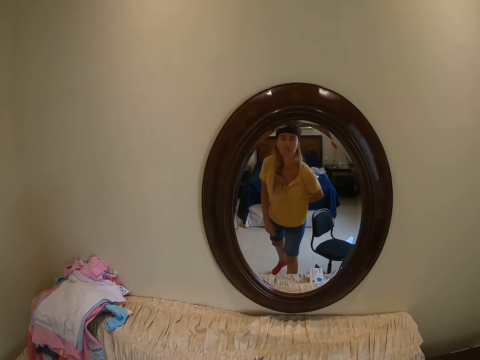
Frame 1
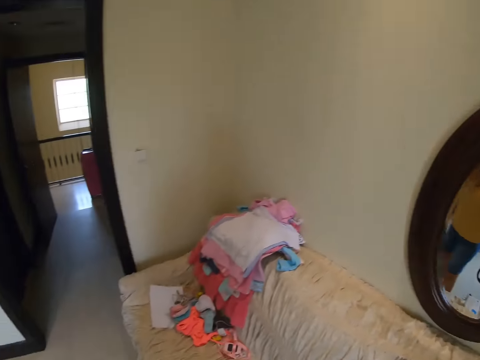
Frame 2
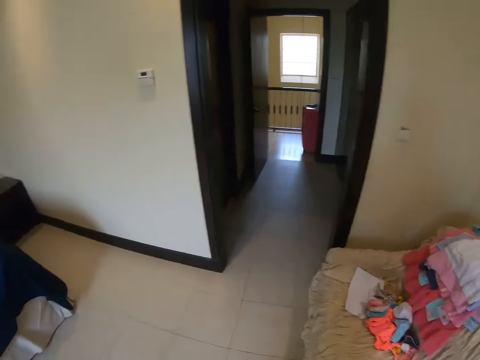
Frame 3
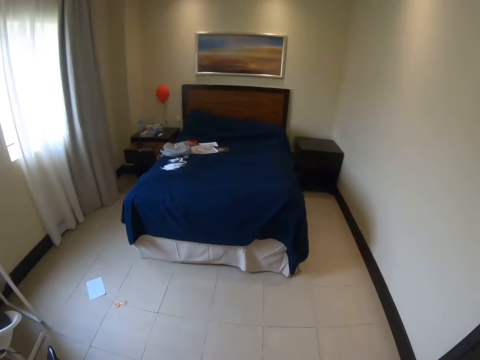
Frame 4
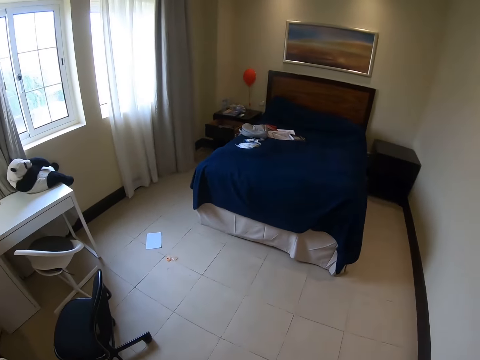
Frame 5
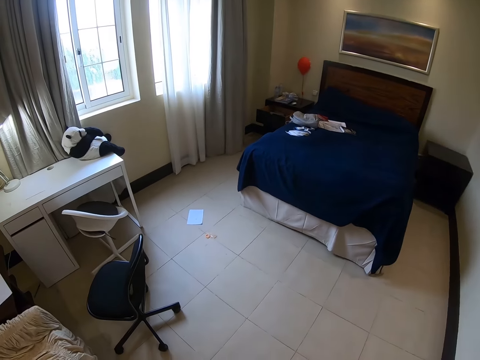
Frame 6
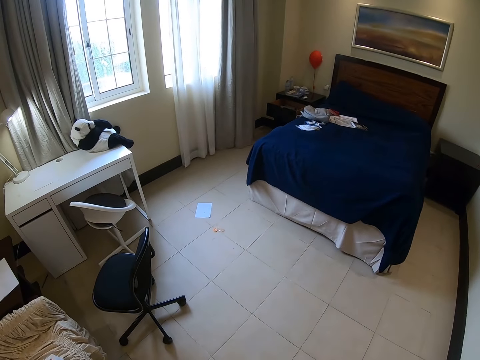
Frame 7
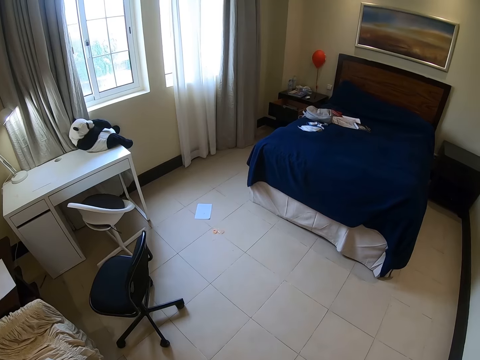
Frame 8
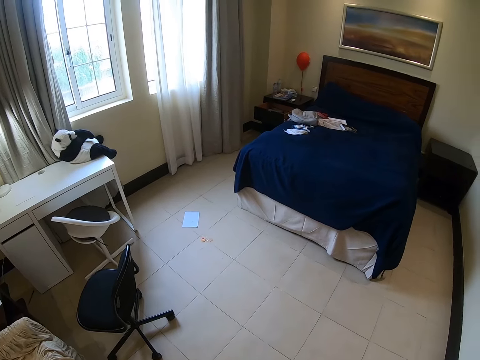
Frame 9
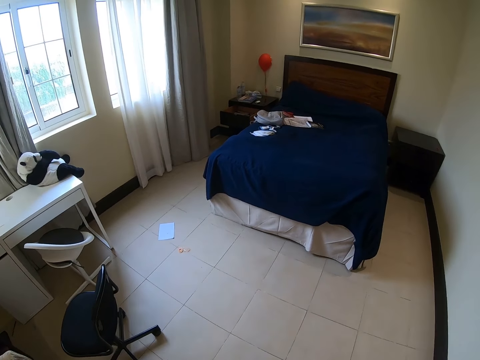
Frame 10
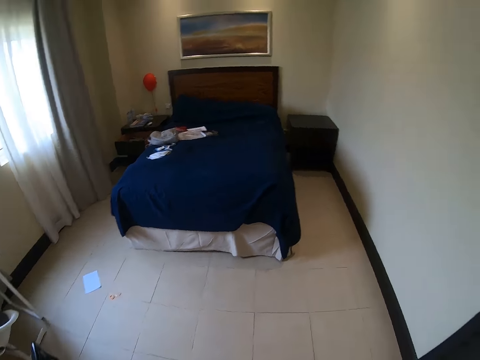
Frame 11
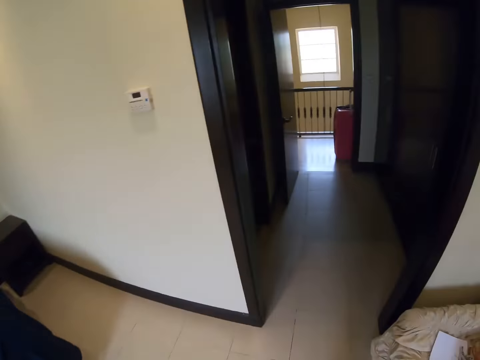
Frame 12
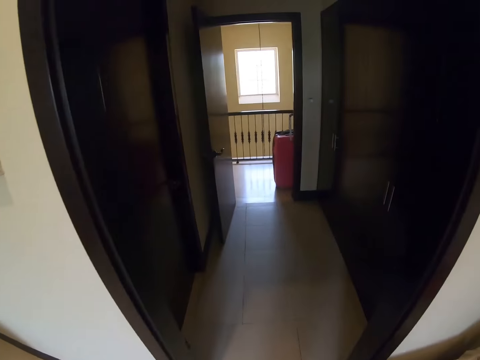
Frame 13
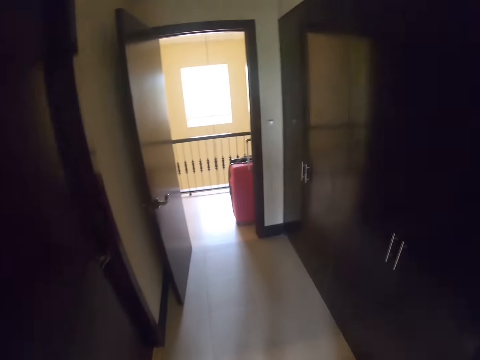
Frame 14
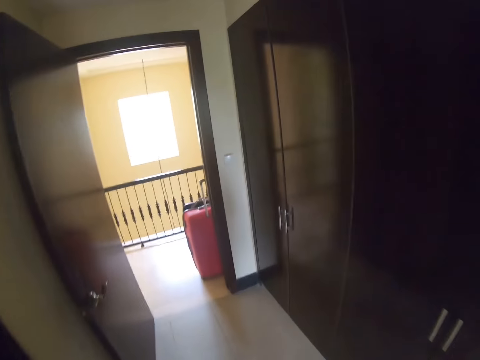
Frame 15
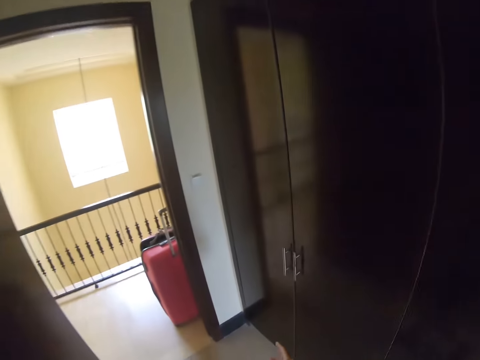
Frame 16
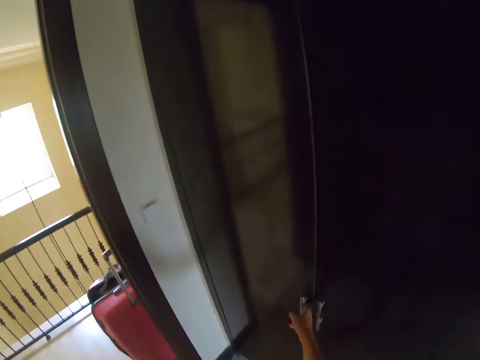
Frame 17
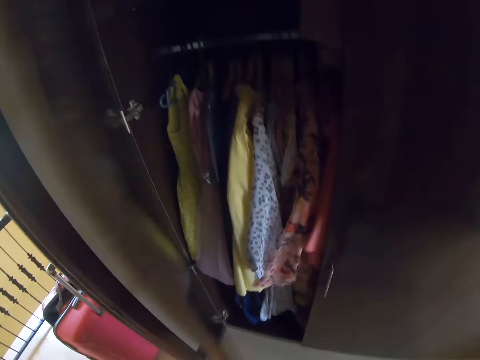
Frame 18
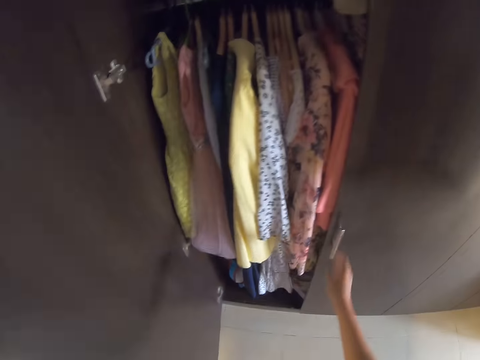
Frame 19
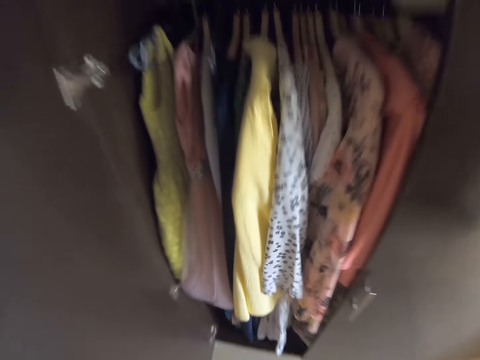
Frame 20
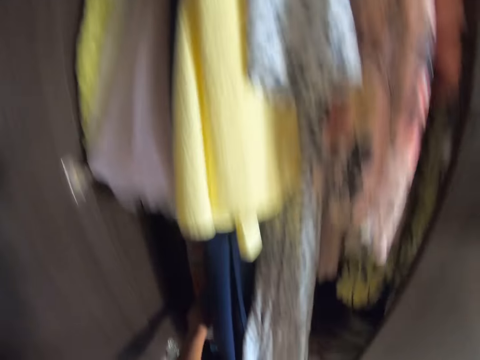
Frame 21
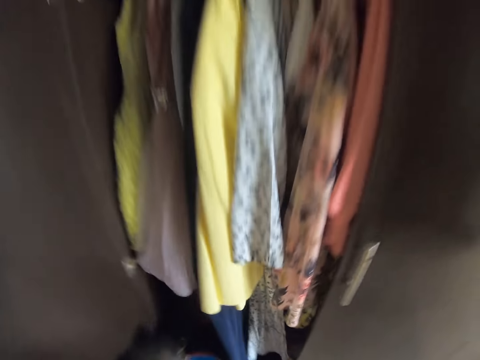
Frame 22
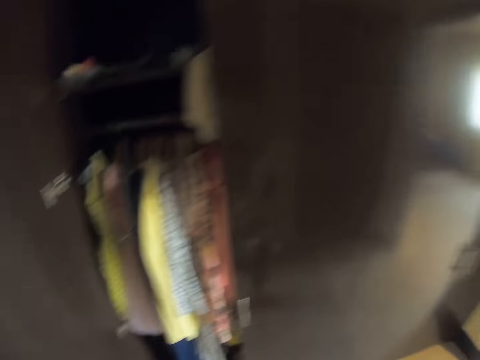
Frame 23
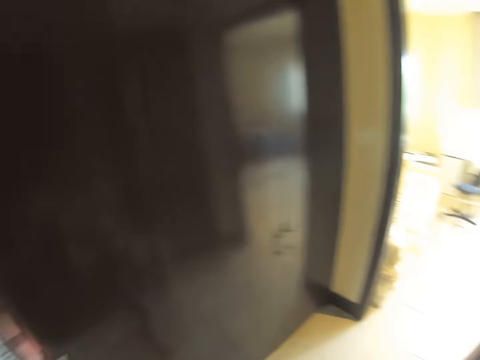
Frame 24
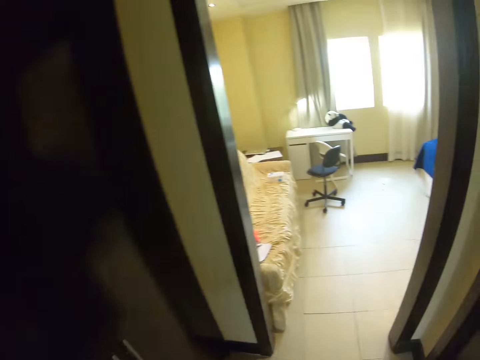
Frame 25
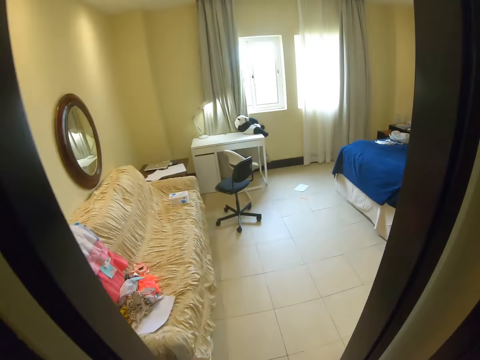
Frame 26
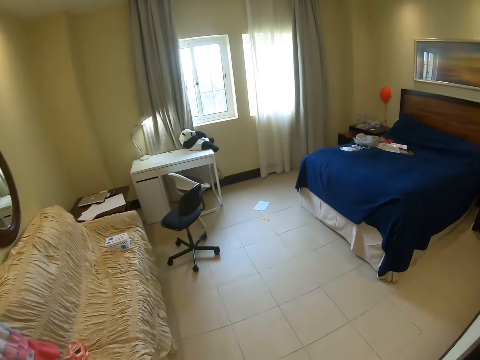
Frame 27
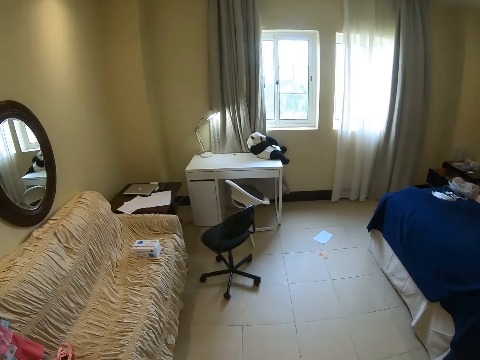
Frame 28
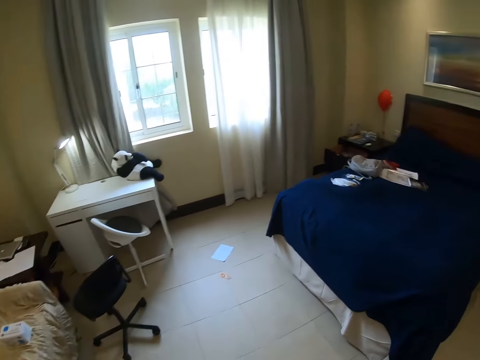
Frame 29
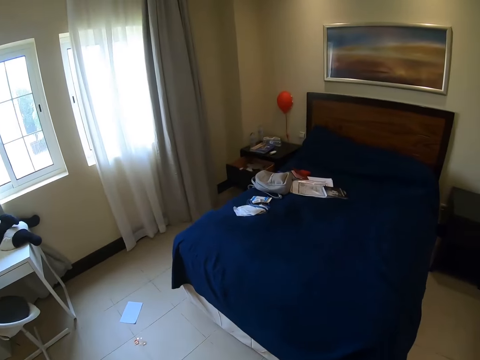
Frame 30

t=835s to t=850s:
The camera wearer looks at the mirror. They look around the house. They walk along the corridor. They open the wardrobe. They pick a plastic bottle or bag from the wardrobe. They walk to the bedroom.

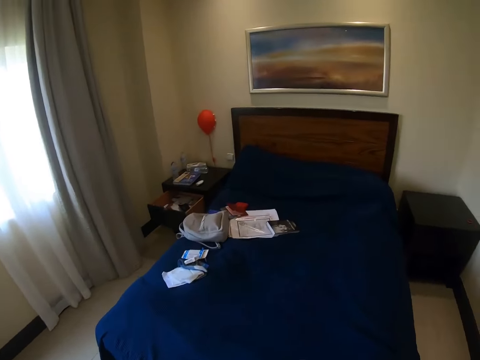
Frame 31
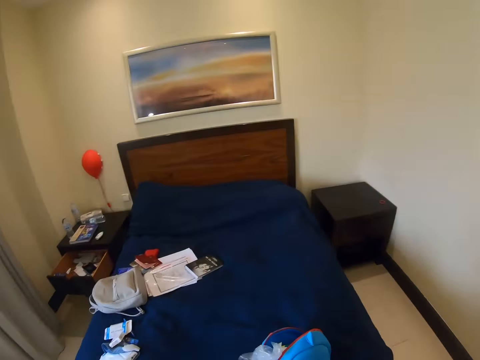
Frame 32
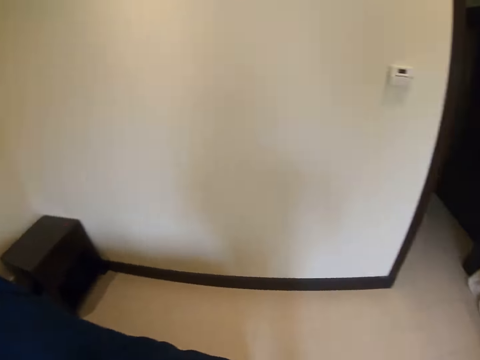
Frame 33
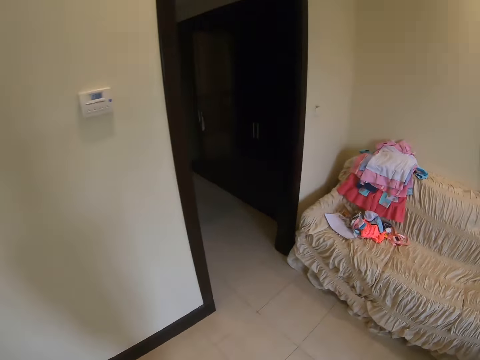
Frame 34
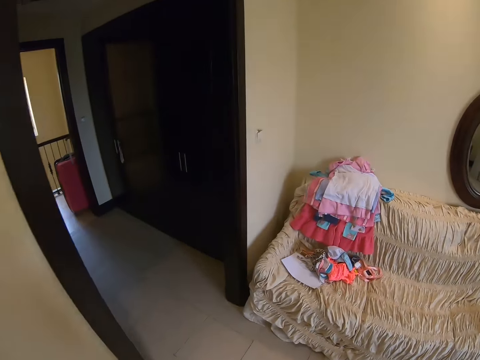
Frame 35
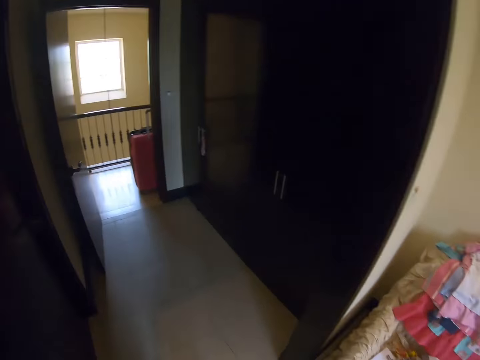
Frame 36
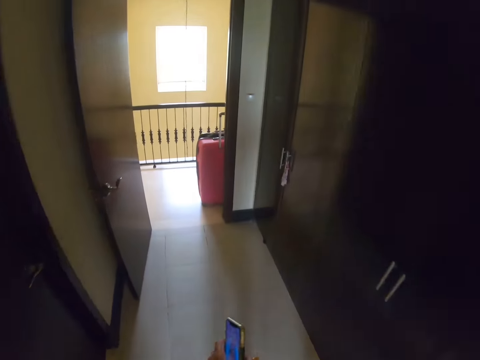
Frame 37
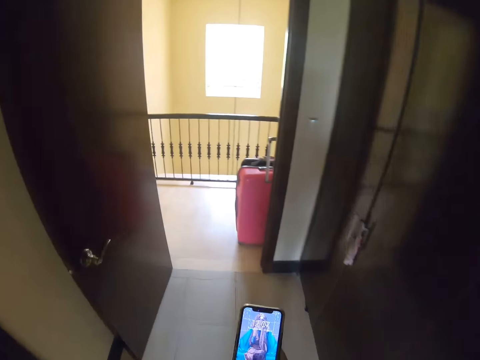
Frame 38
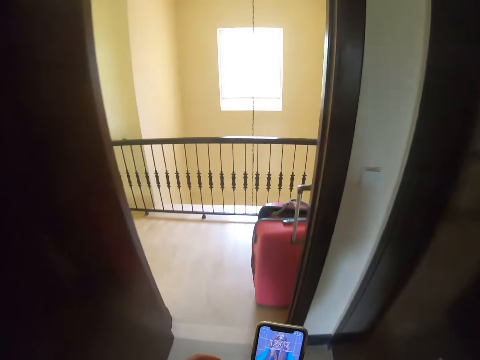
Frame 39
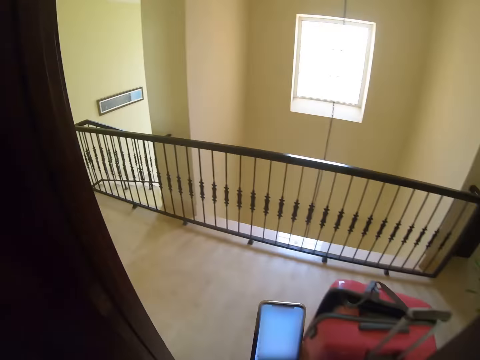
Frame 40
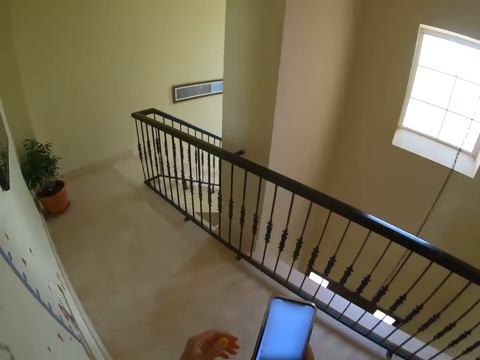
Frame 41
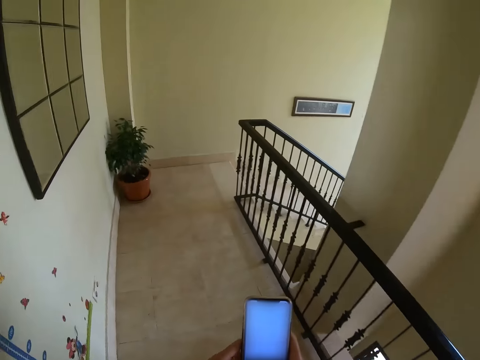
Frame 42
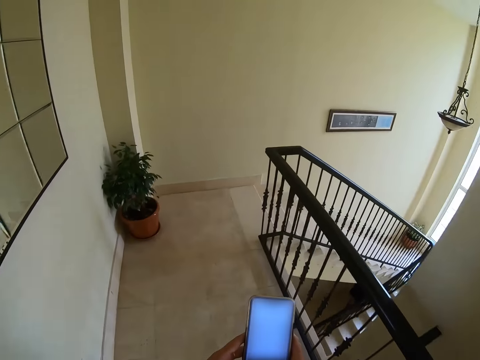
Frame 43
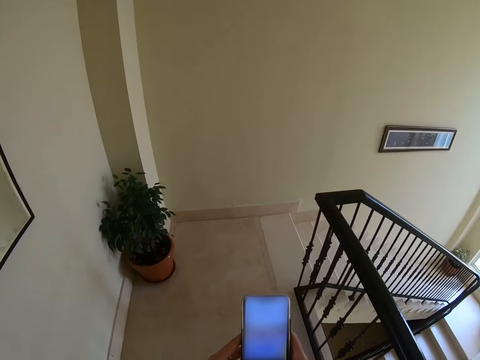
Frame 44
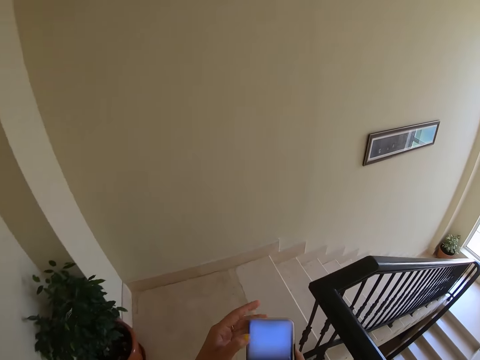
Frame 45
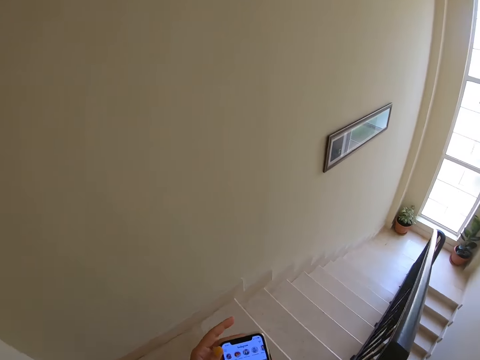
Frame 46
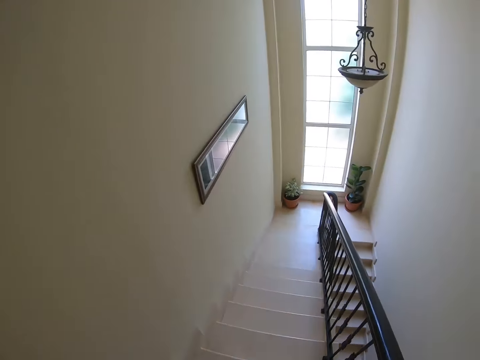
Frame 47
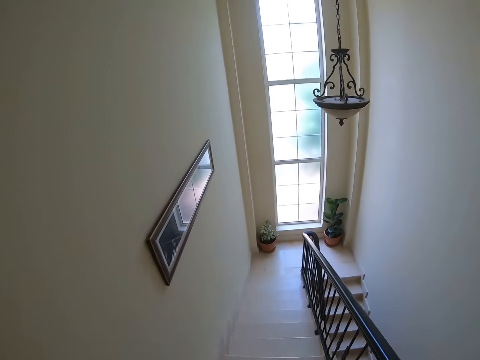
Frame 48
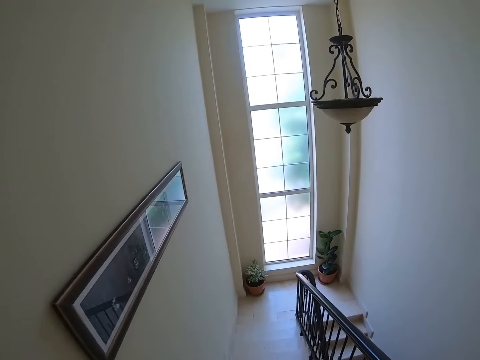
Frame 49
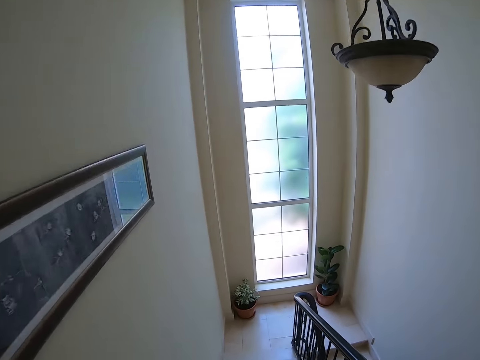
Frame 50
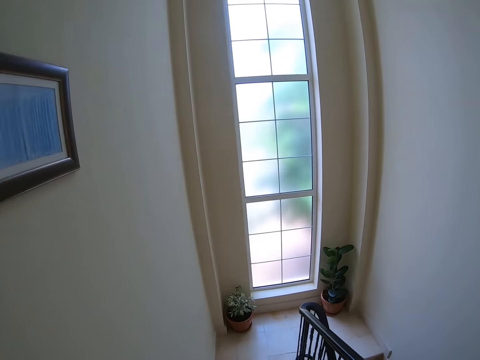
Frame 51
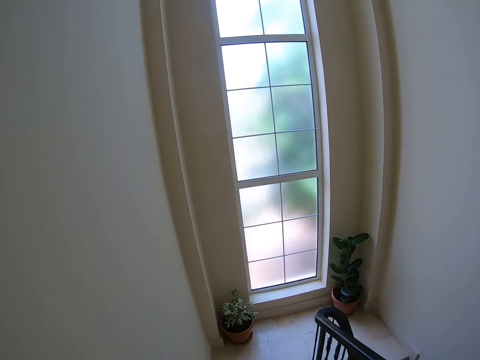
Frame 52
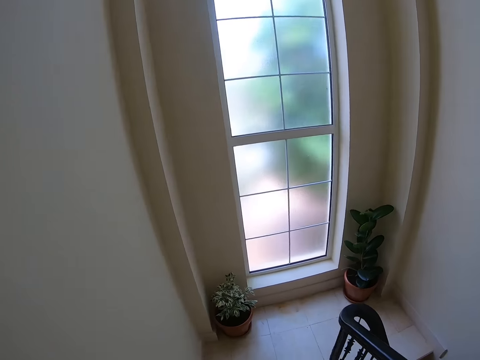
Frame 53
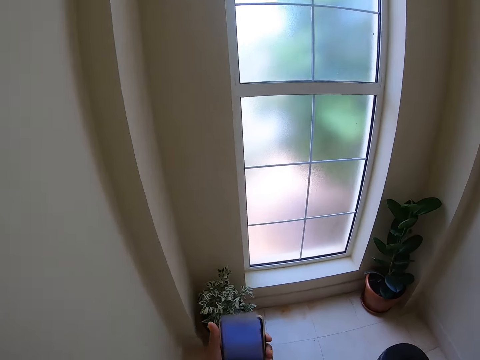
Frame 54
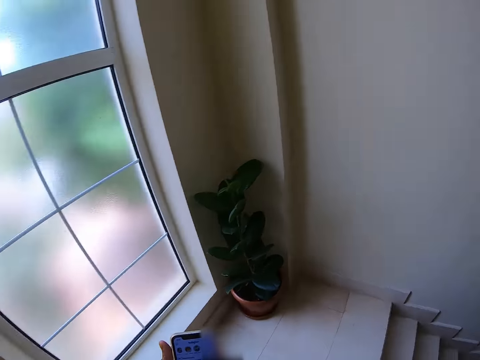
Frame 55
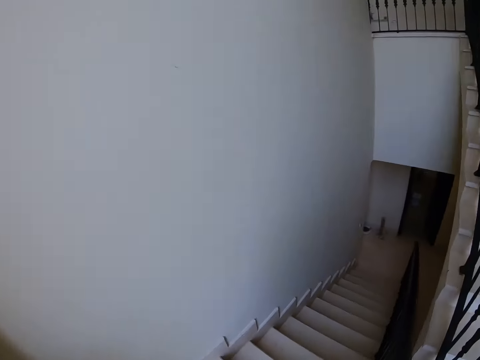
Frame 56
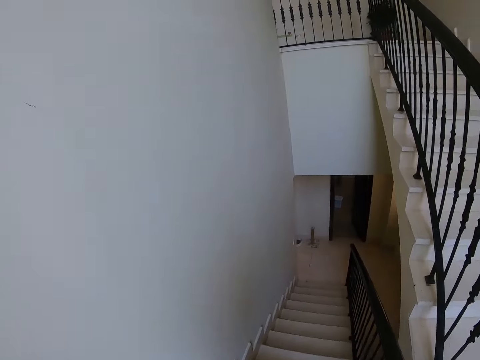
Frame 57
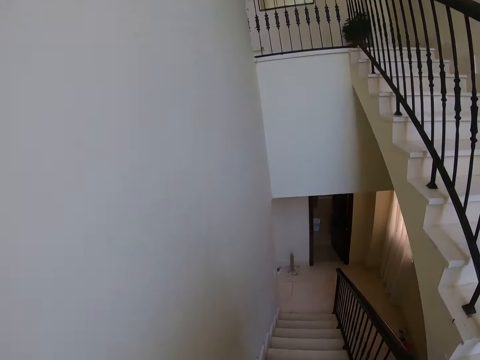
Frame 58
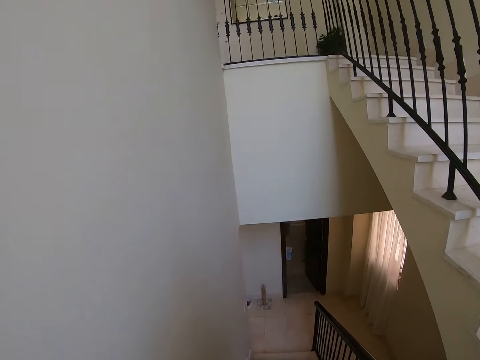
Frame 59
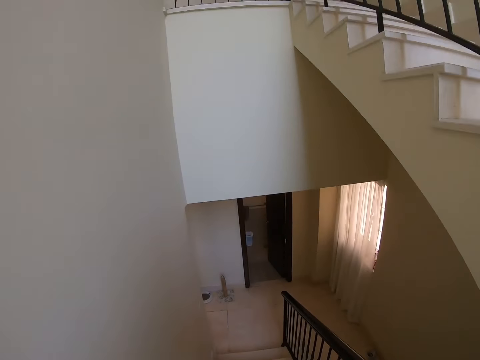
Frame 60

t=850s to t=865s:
The camera wearer puts the bag on the bed. They walk on the corridor. They look at the phone and dial the phone. They walk around the house. They walk down the stairs.
